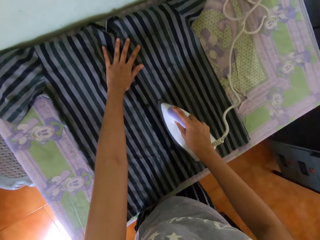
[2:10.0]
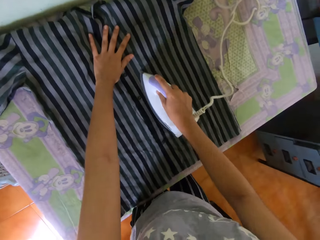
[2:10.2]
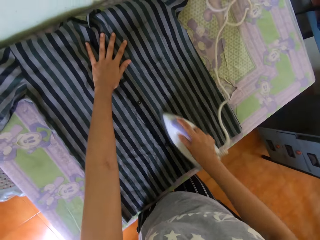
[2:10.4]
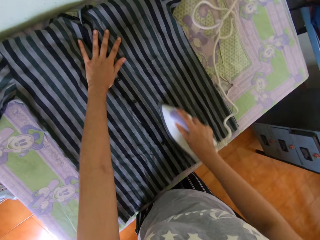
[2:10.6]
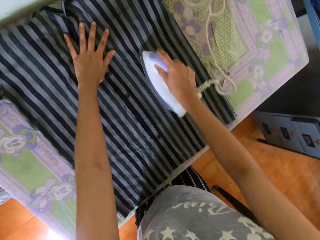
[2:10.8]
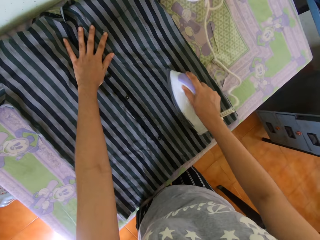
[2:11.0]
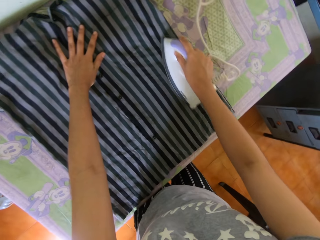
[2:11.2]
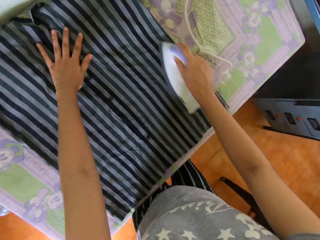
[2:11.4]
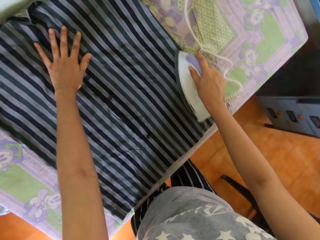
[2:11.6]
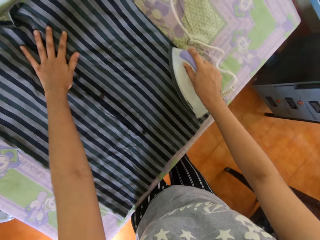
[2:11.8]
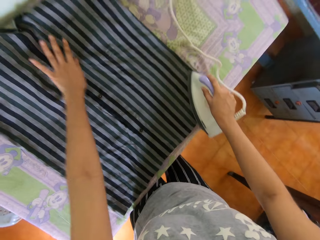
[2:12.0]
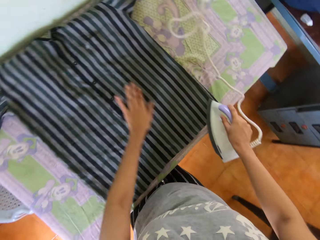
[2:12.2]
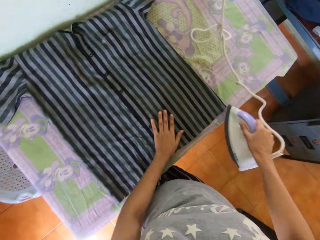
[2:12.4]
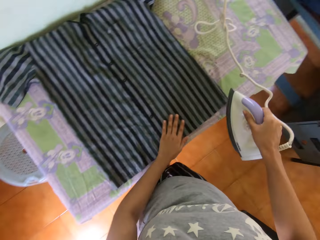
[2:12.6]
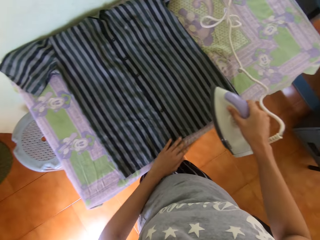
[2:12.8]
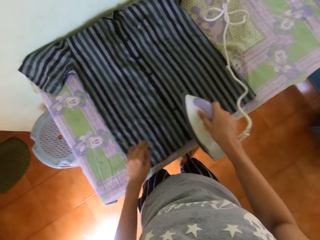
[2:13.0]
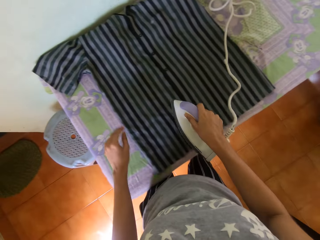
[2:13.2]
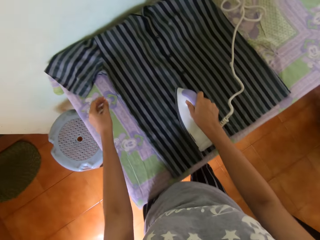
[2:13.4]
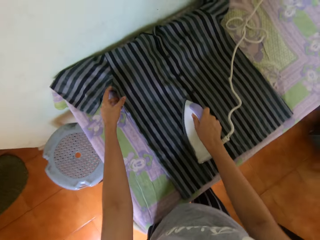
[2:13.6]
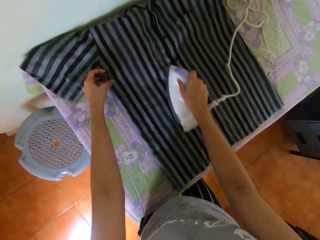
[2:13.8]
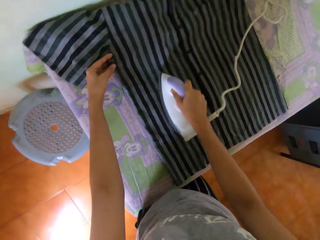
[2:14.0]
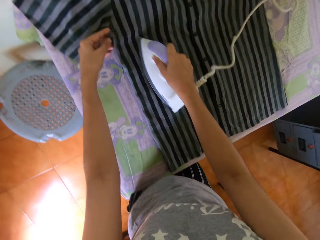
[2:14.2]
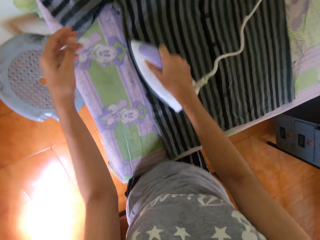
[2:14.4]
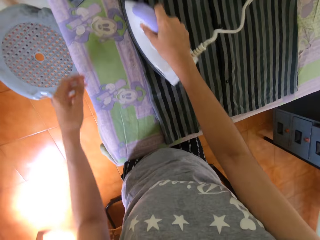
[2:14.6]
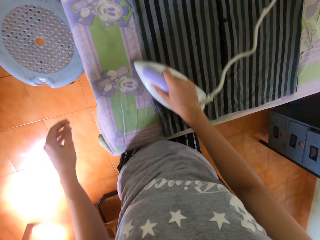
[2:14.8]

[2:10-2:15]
The camera wearer irons a shirt using the iron box.

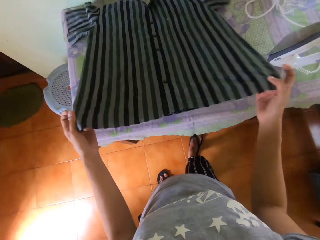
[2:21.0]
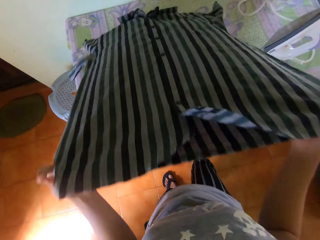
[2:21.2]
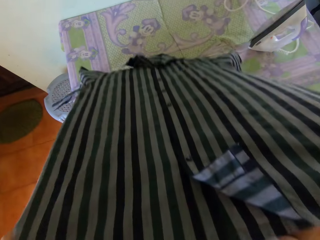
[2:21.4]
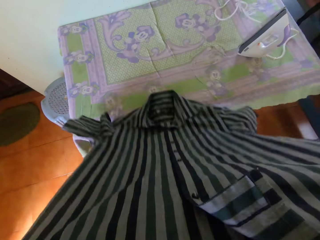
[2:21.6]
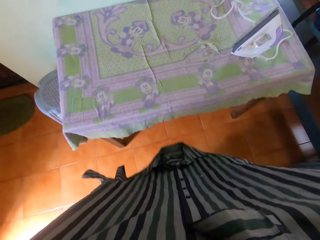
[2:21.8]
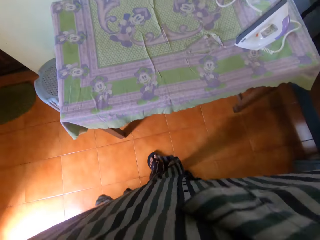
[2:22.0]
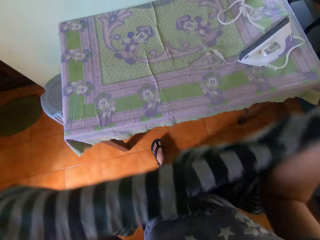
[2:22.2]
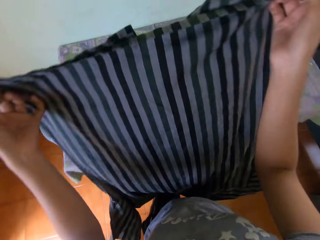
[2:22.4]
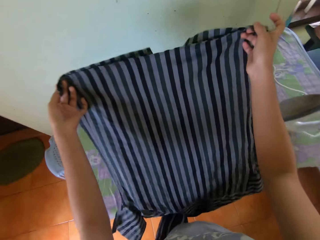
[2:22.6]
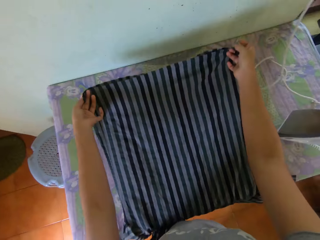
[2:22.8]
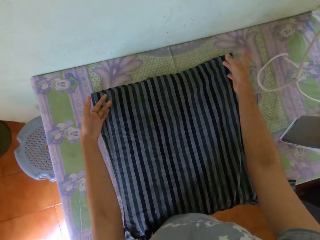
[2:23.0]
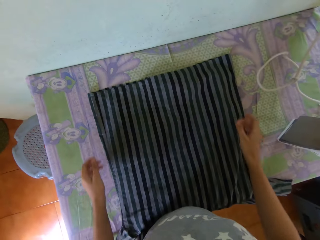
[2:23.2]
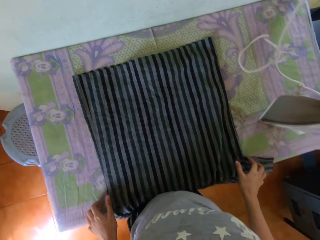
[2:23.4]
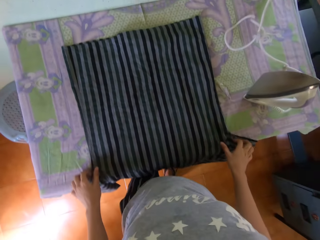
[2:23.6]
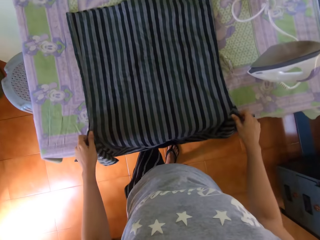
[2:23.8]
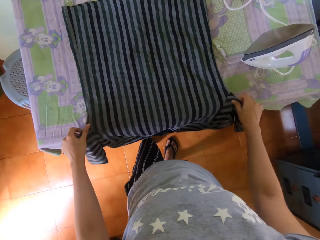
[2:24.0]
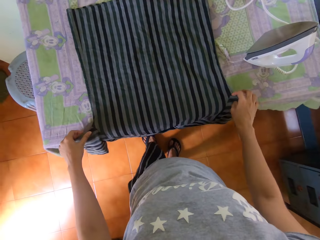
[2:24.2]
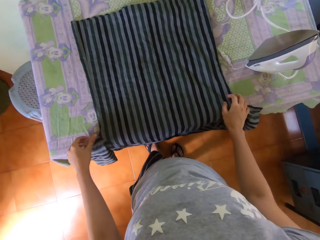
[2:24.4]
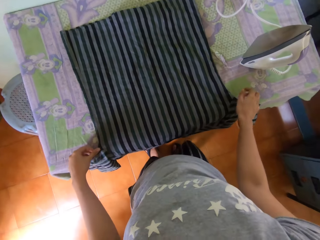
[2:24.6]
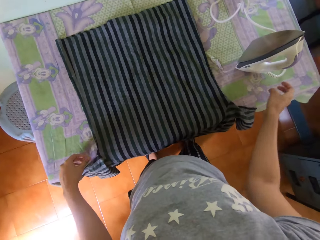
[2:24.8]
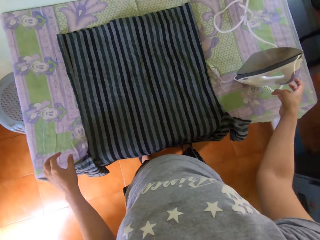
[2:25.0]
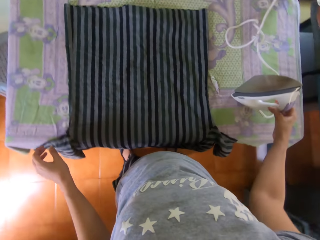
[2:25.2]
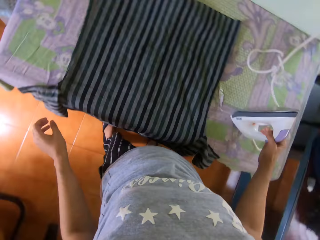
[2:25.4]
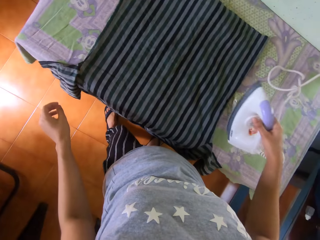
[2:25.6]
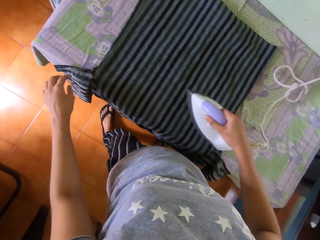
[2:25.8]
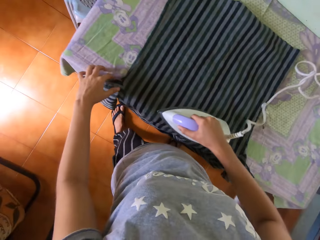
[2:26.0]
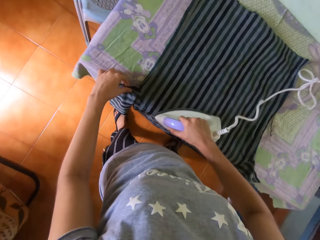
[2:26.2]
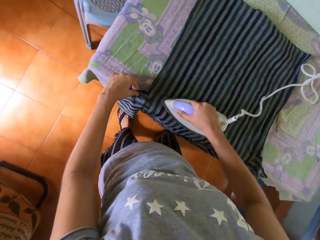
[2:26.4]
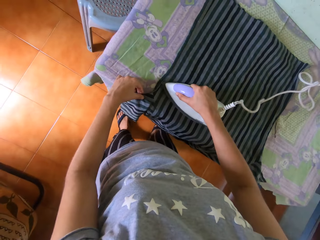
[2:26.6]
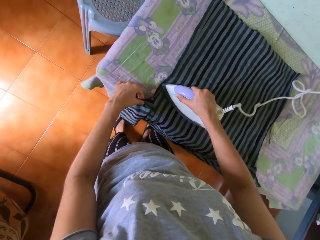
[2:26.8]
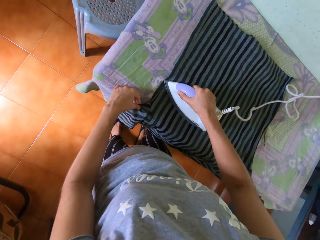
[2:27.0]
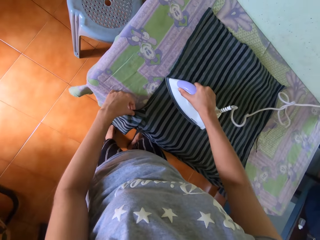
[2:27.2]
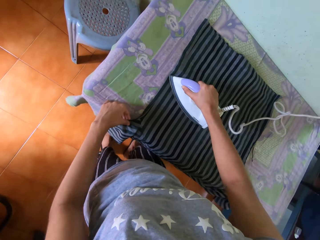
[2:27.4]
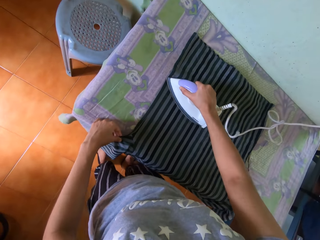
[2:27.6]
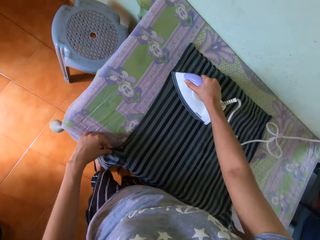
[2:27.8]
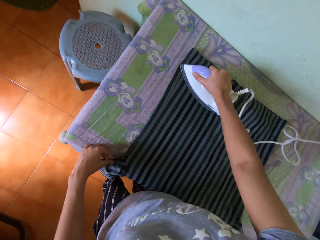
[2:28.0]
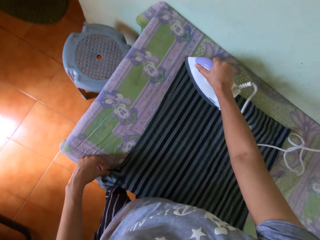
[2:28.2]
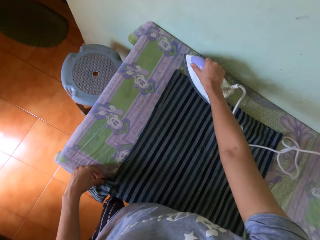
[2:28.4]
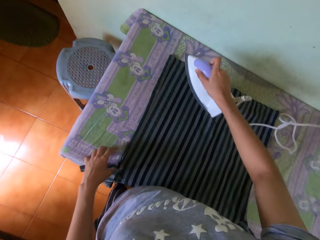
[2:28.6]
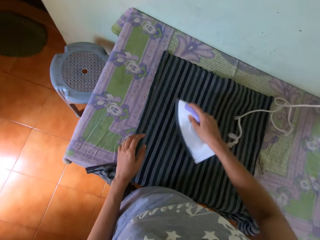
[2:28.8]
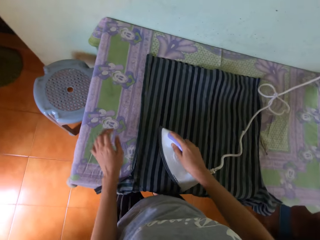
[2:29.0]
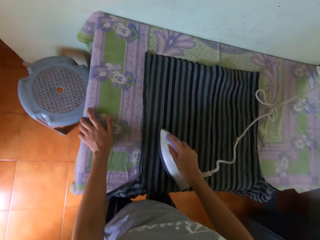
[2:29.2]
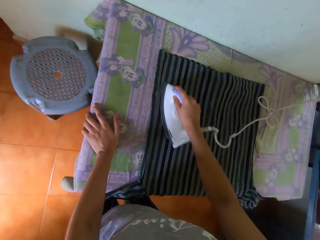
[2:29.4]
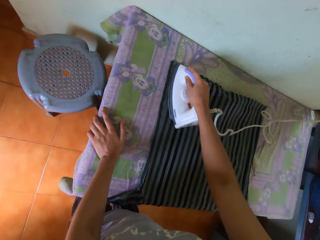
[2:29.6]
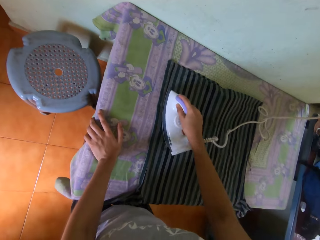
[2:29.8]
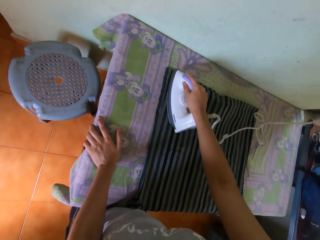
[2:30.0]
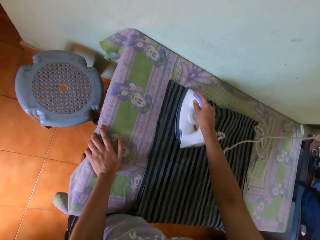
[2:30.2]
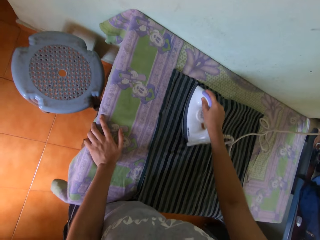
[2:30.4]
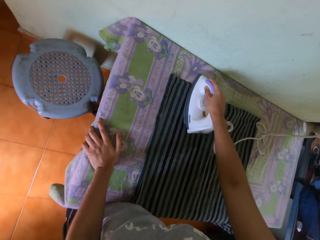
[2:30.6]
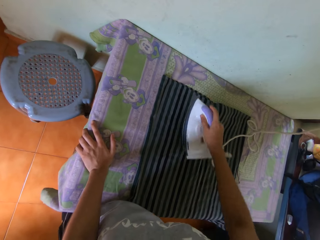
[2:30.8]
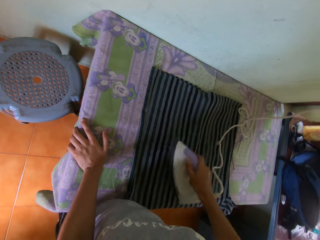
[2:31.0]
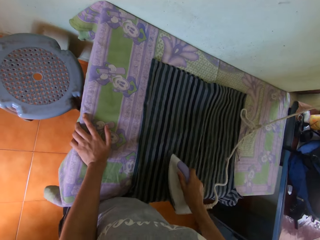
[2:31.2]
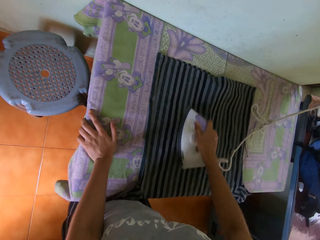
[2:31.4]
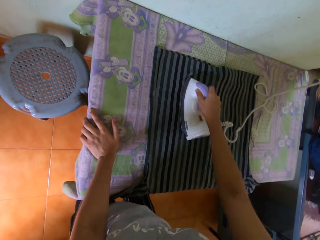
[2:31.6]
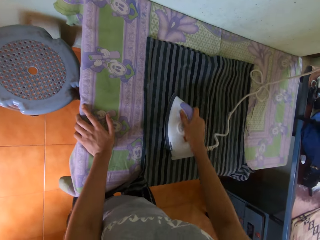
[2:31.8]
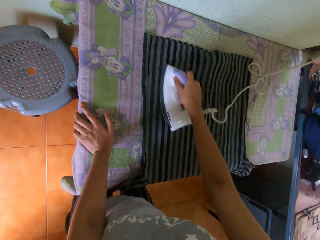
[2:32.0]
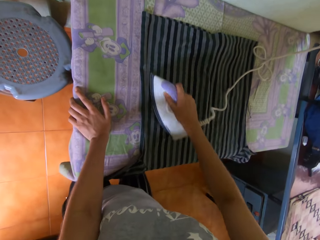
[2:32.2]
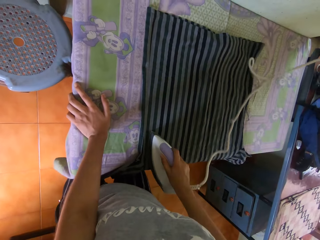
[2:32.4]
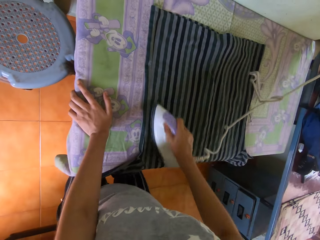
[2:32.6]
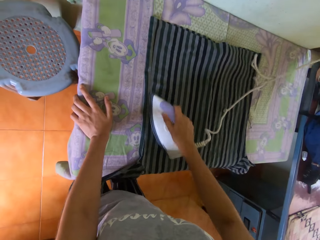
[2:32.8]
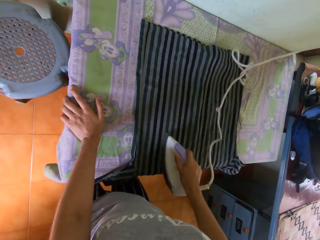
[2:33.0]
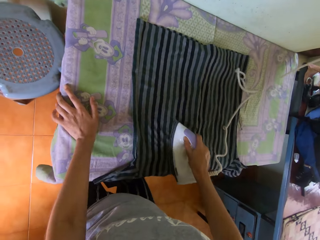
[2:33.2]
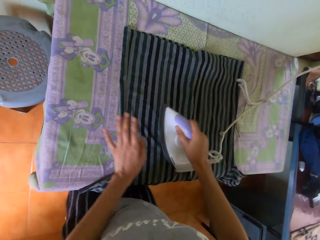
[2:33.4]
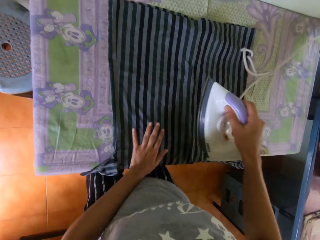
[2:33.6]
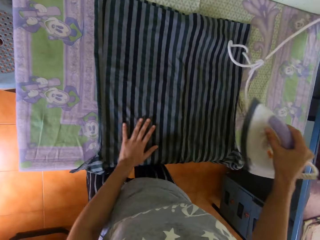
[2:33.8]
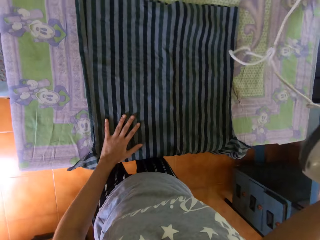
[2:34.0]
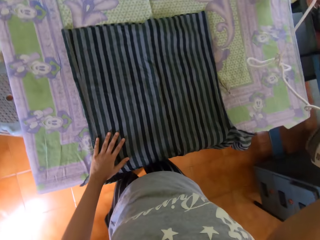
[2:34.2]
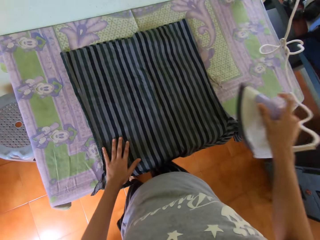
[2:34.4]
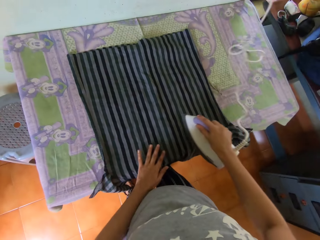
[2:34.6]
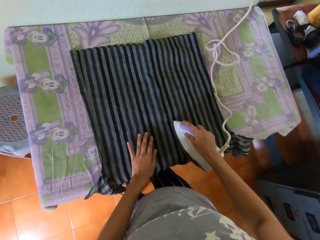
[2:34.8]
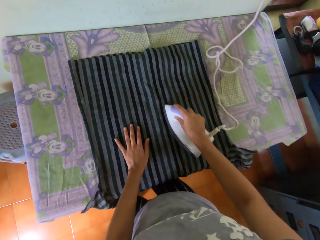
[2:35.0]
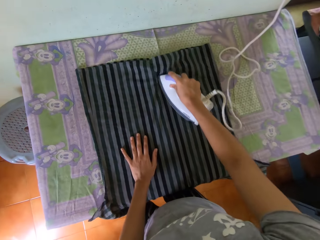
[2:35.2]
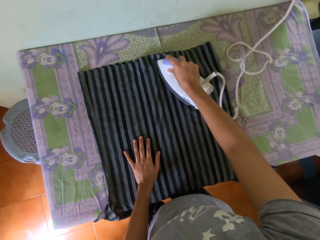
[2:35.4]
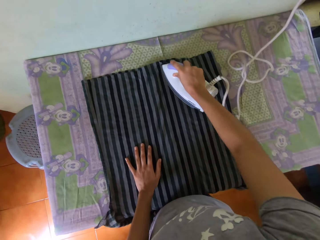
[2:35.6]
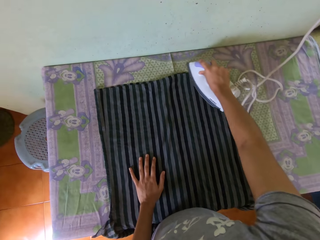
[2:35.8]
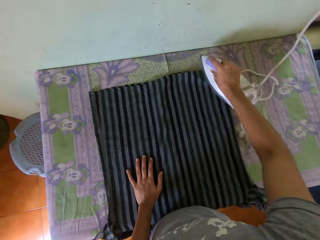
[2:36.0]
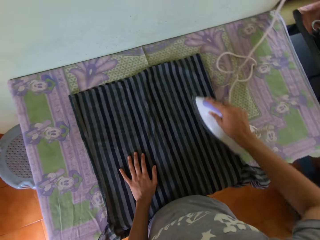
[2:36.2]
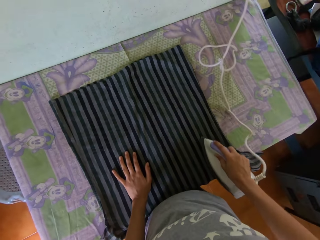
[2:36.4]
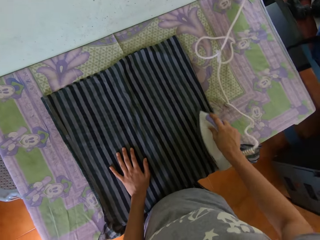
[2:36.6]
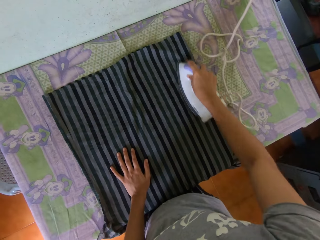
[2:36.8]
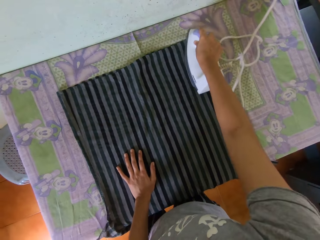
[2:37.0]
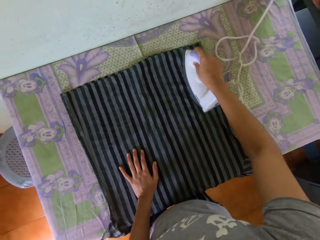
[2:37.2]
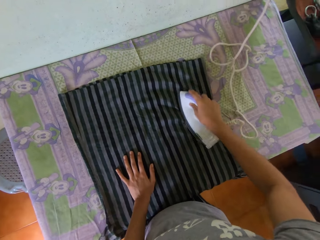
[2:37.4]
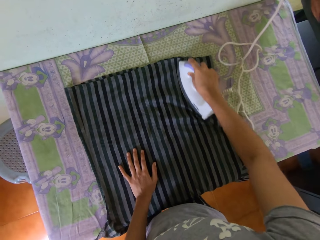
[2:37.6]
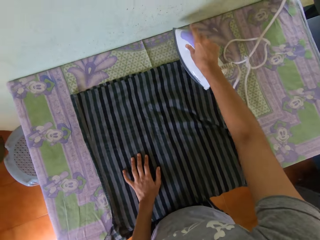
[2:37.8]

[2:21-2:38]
The camera wearer raises a shirt with both hands and turns the shirt. She lays the shirt on the table with both hands. She adjusts the shirt on the table with both hands. She takes the iron from the table with her right hand. She irons the shirt on the table with the iron in her right hand. She puts her left hand on the table. She touches the shirt on the table with her left hand. She irons the shirt on the table with the iron in her right hand.
